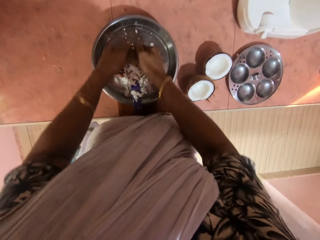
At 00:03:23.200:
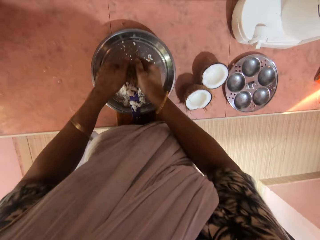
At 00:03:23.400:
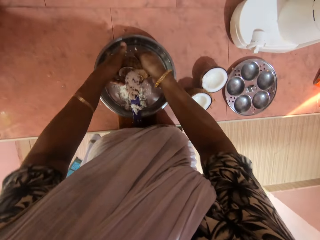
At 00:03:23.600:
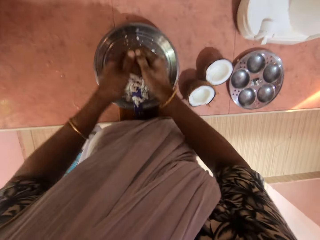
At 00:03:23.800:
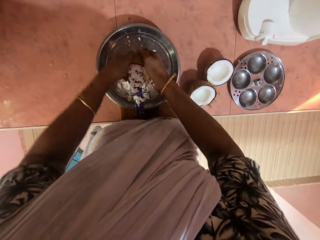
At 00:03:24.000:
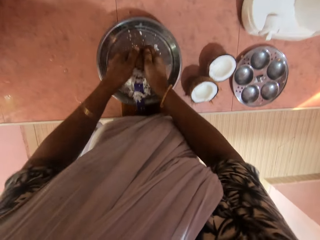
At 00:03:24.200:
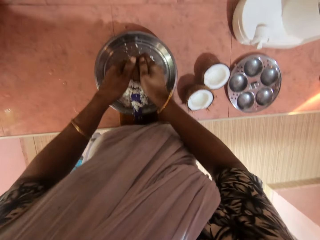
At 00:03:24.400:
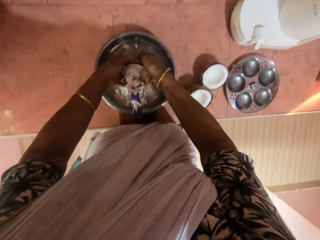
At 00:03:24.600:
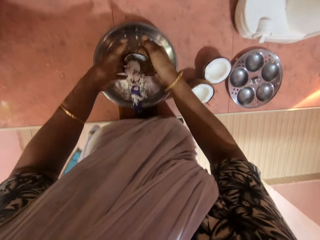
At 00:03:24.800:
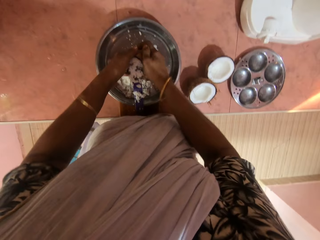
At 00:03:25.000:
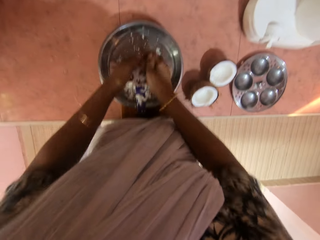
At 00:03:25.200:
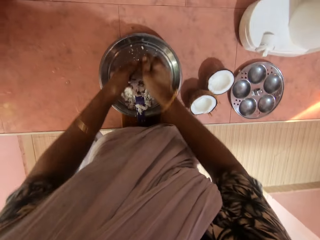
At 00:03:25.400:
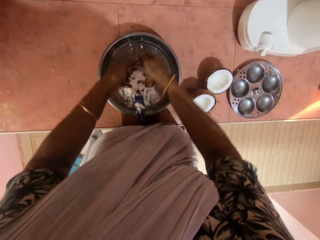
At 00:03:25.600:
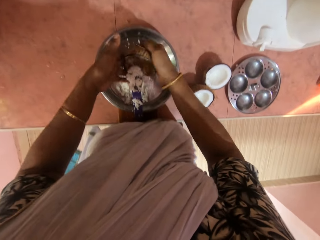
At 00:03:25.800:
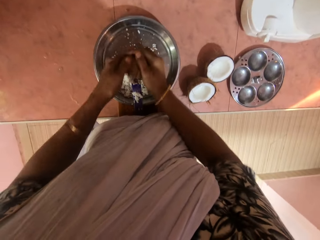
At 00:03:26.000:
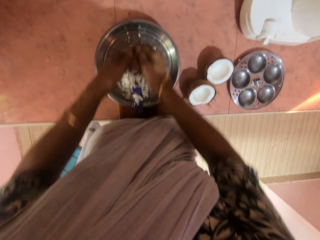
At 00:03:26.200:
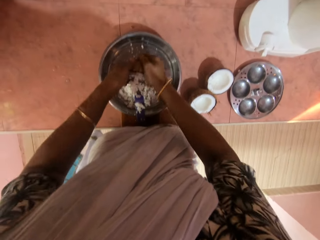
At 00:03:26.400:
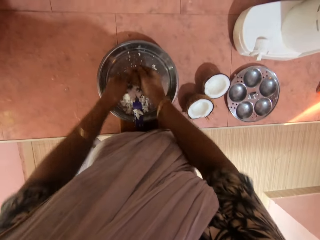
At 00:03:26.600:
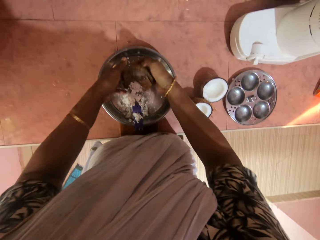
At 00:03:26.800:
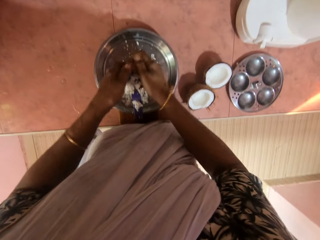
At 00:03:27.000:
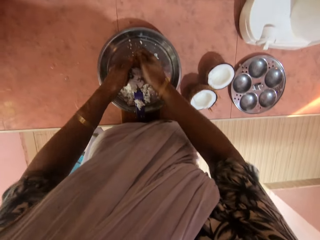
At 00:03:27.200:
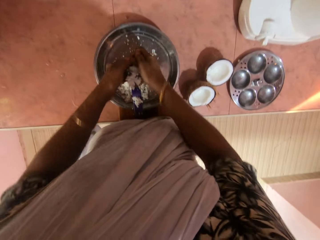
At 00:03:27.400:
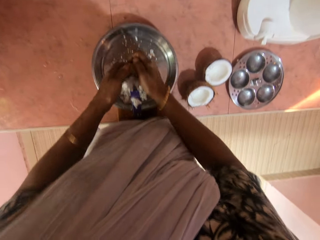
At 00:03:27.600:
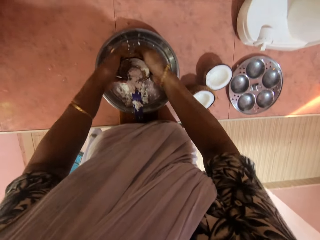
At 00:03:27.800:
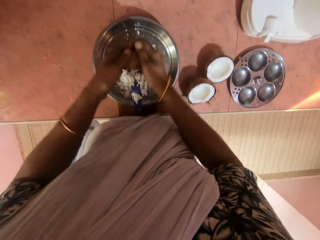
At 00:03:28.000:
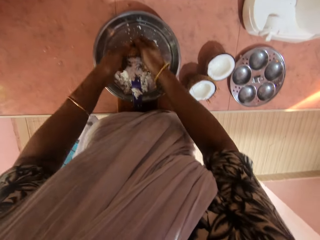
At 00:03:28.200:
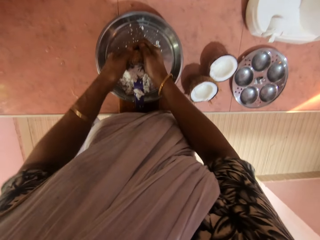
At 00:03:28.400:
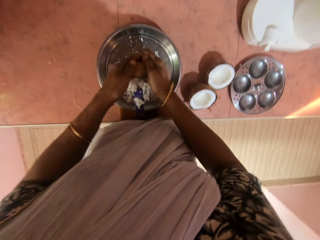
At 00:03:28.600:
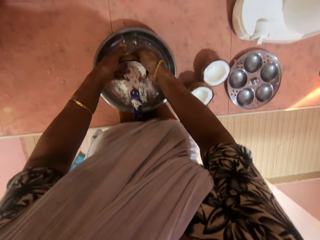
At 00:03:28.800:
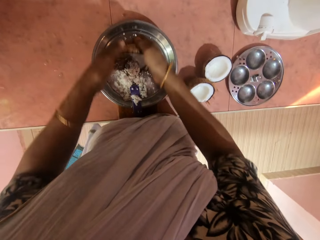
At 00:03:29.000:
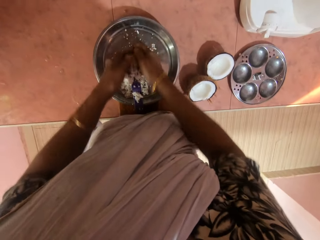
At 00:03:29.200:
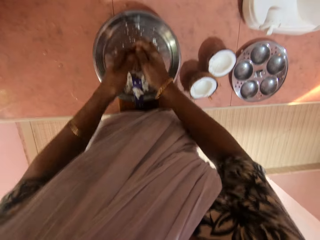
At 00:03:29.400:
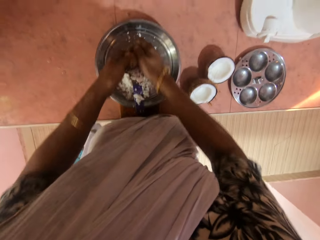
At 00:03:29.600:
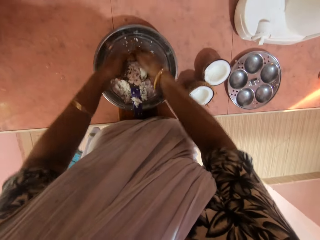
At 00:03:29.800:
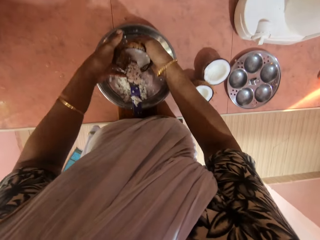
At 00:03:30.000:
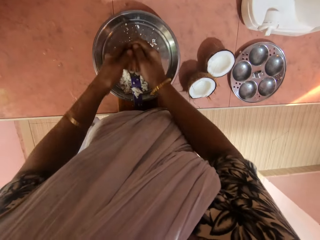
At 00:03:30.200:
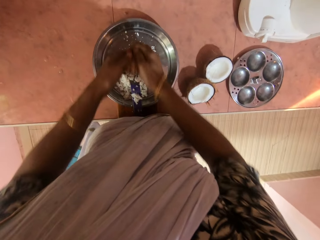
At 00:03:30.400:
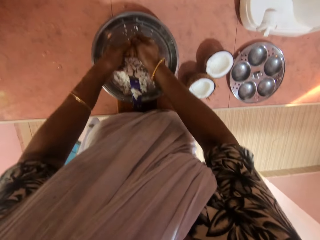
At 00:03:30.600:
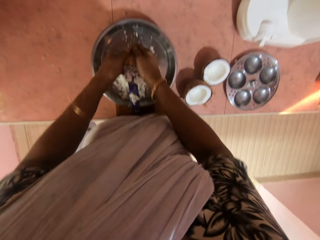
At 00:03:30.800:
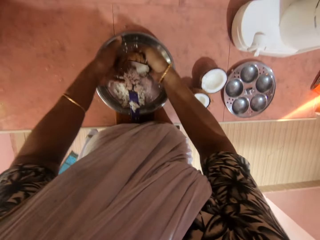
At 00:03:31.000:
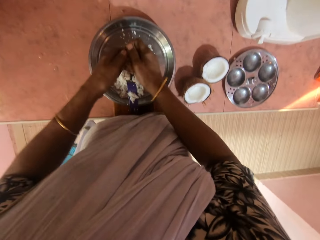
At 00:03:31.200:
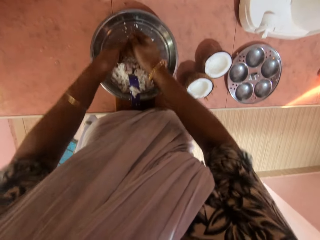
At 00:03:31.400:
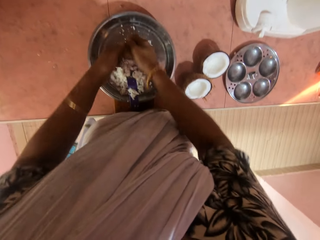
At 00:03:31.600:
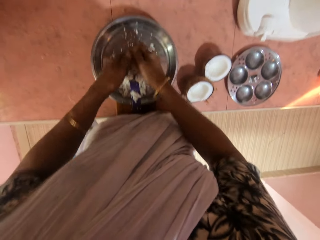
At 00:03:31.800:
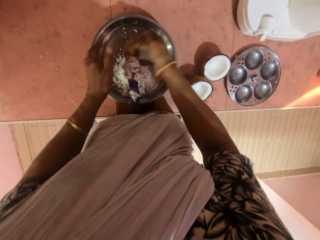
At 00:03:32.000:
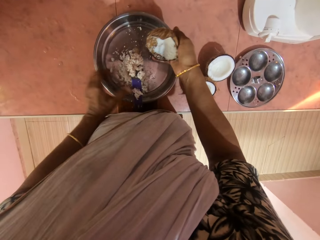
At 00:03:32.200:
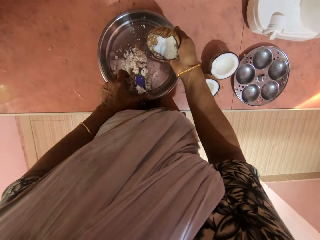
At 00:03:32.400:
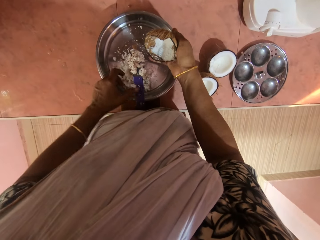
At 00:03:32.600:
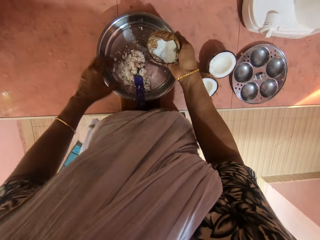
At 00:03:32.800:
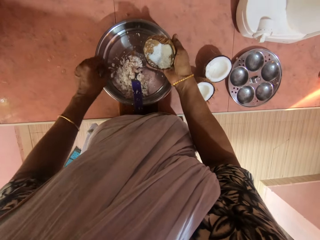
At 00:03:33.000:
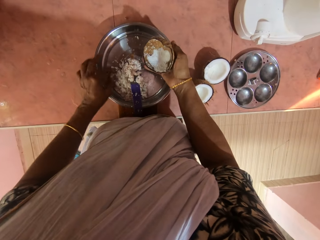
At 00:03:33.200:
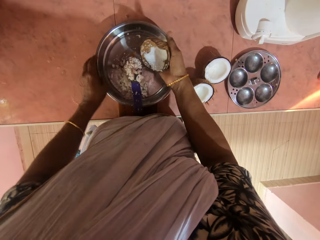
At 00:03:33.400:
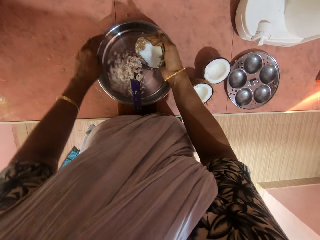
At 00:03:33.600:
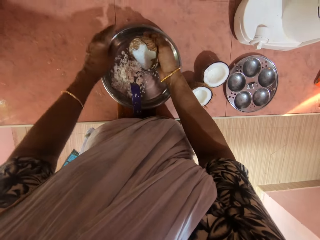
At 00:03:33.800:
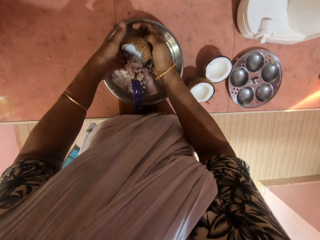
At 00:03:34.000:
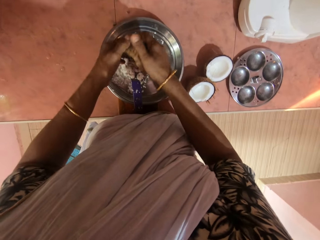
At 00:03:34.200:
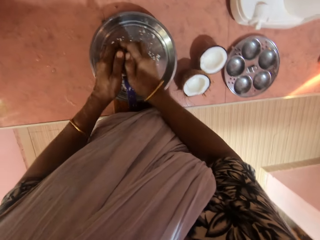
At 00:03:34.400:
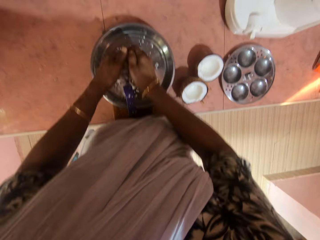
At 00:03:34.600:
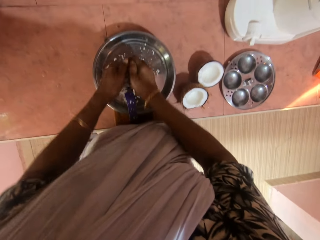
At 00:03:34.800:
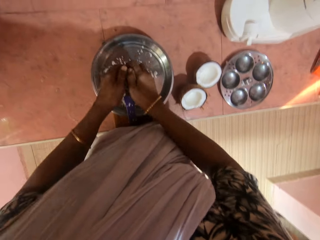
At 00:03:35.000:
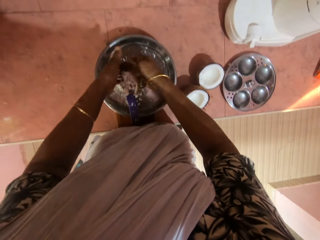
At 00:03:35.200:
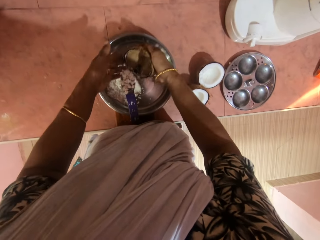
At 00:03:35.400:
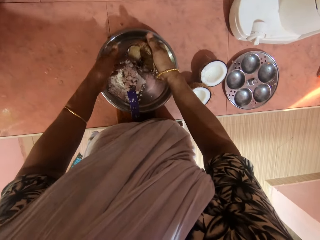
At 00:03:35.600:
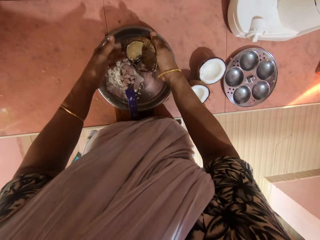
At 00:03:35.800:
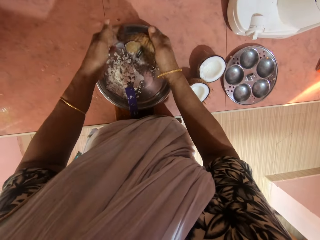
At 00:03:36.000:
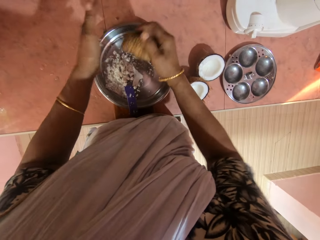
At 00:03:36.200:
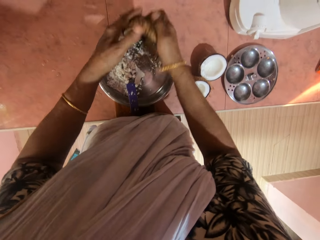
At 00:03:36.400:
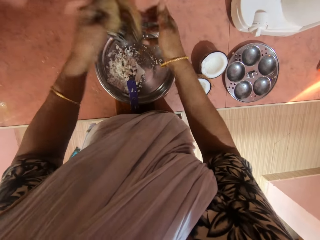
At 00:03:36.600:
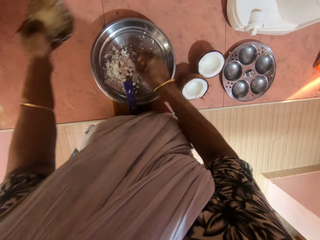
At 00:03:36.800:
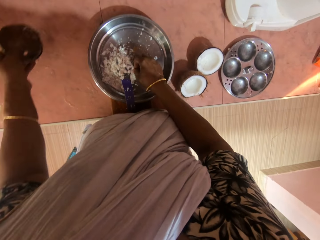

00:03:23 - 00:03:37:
The camera wearer moves a piece of coconut from the chirava into the bowl with her left hand. She touches the coconut. She moves the bowl with her left hand. She holds the coconut with both hands. She grates the coconut on the chirava with both hands.

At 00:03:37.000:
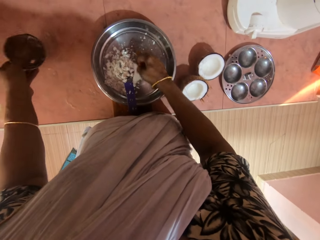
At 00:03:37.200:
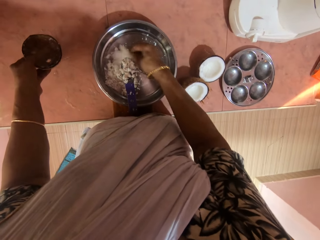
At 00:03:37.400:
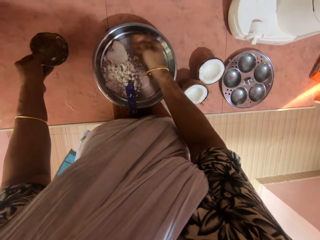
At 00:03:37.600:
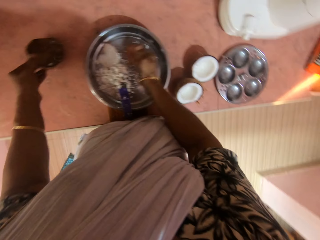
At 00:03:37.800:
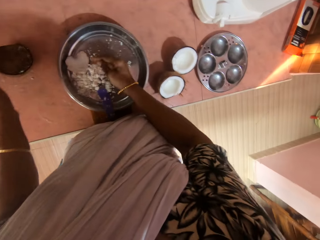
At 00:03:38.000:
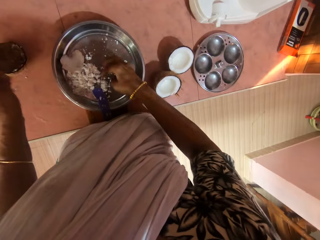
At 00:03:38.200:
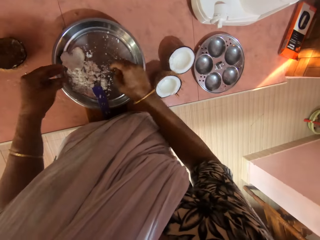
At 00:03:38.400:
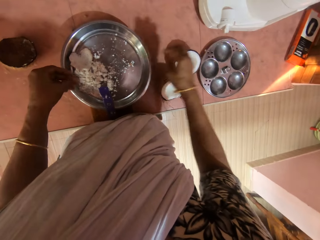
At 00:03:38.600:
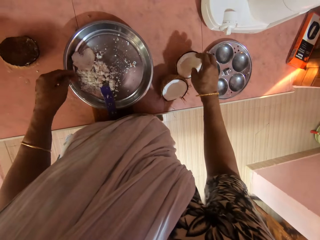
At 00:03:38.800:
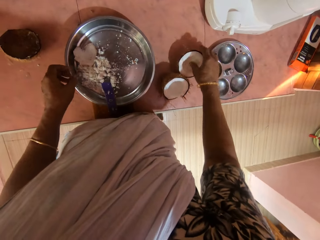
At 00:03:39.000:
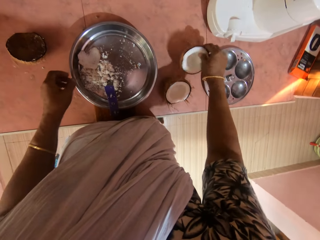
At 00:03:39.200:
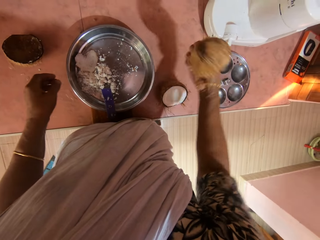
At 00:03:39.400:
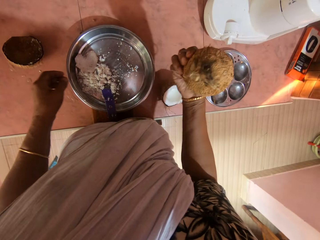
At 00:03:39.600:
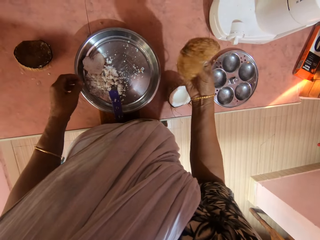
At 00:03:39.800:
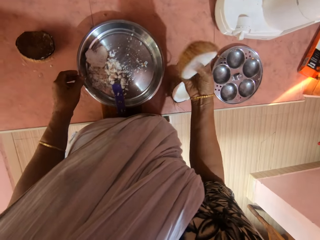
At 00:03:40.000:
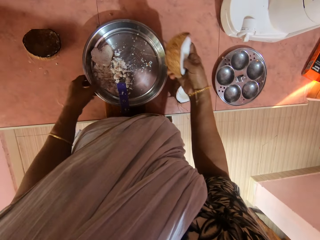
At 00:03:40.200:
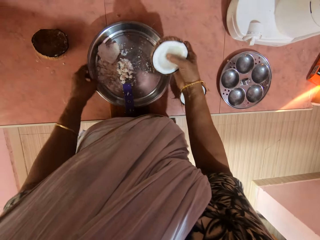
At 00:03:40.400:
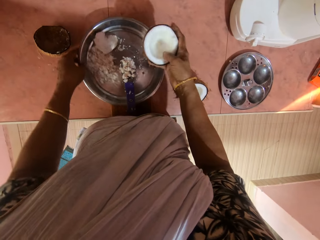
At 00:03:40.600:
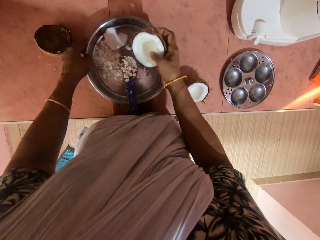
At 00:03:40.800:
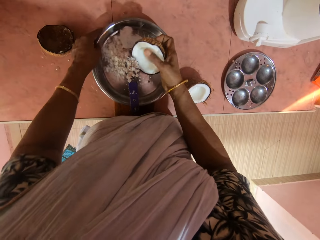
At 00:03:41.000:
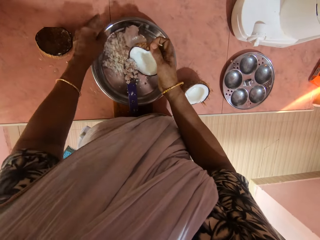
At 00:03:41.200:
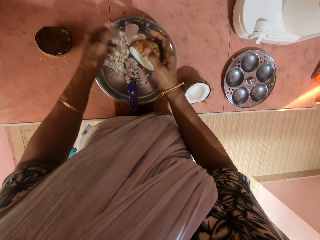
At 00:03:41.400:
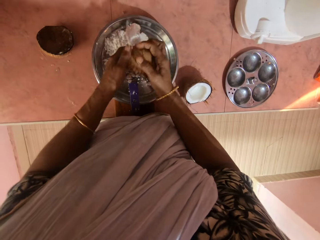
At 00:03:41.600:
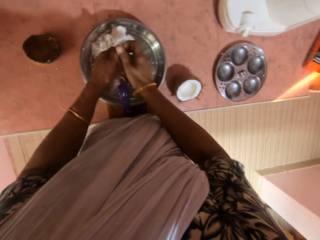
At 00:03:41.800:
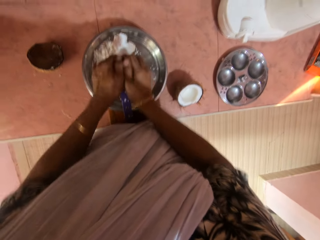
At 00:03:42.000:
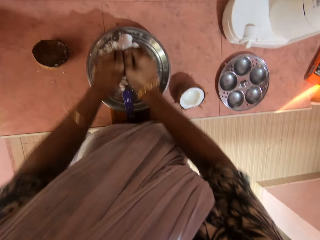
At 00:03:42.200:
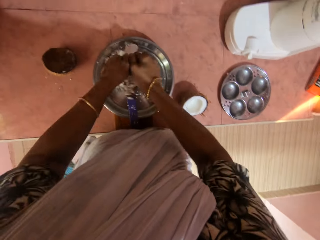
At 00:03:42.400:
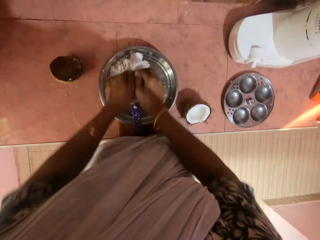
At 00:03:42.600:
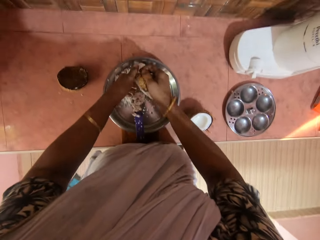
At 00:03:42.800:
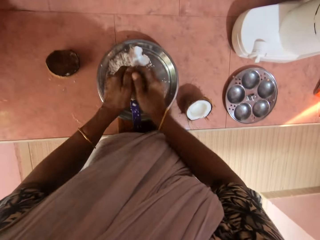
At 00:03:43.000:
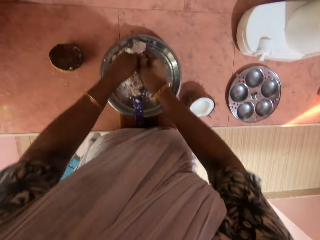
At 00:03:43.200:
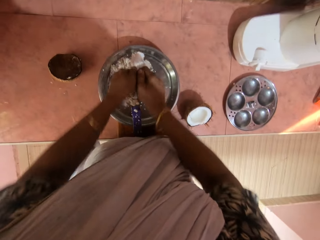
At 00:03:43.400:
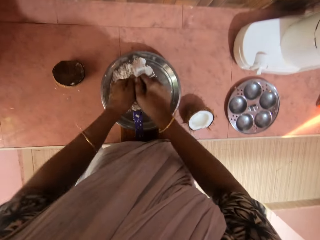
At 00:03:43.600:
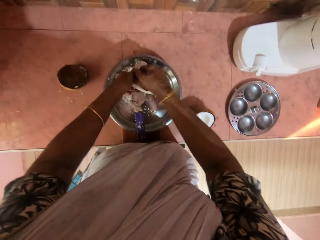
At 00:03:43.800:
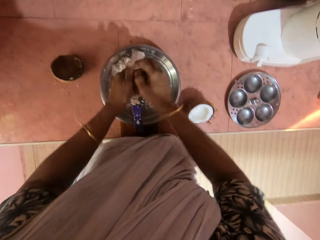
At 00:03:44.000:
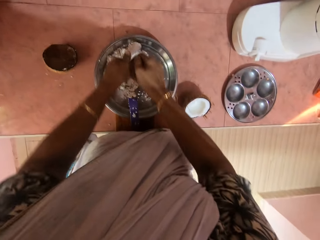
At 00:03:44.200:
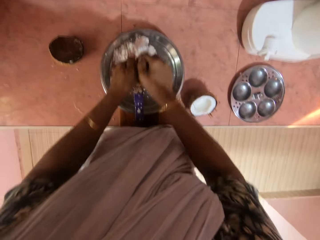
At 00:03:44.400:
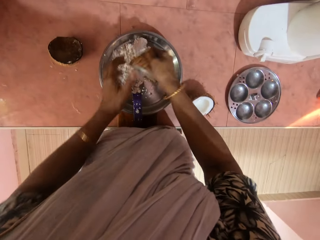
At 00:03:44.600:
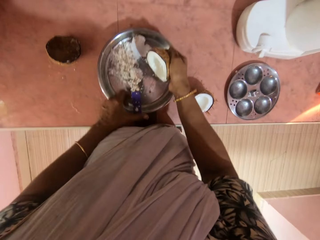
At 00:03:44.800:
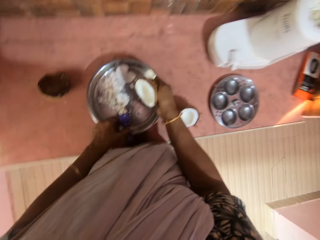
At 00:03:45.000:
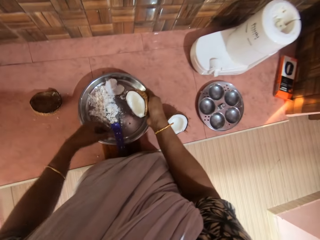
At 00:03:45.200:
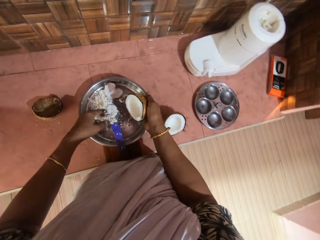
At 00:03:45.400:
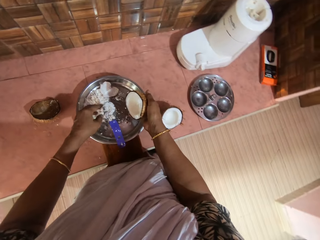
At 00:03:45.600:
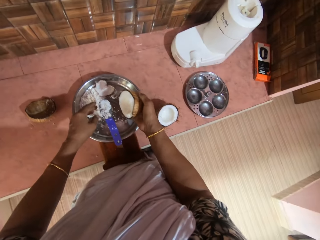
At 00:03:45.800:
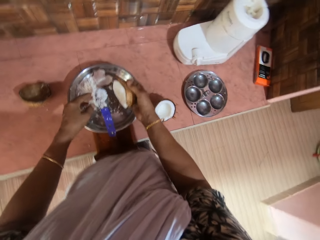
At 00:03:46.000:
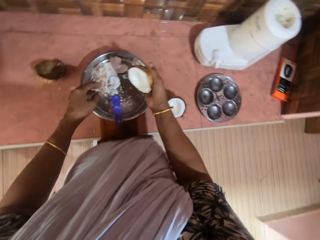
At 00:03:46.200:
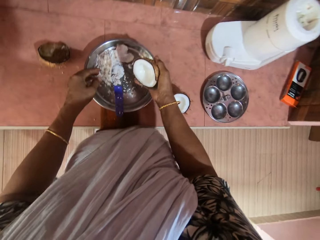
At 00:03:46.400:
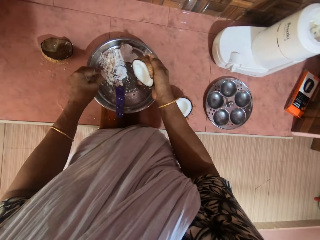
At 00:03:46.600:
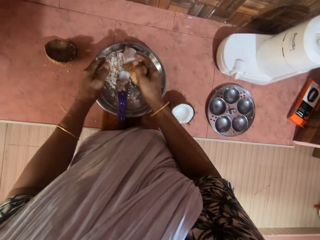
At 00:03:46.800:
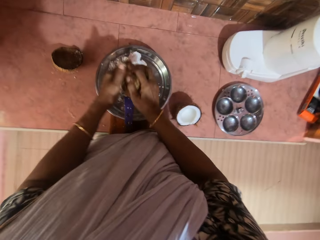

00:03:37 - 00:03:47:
The camera wearer moves the pieces of coconut in the bowl with her right hand. She drops the coconut shell on a countertop with her left hand. She picks a coconut from the countertop with her right hand. She moves the bowl with her left hand. She holds the coconut with both hands. She grates the coconut on the chirava with both hands. She moves a piece of coconut from the chirava into the bowl with her left hand.
